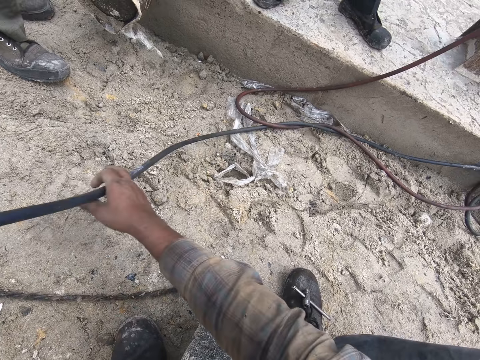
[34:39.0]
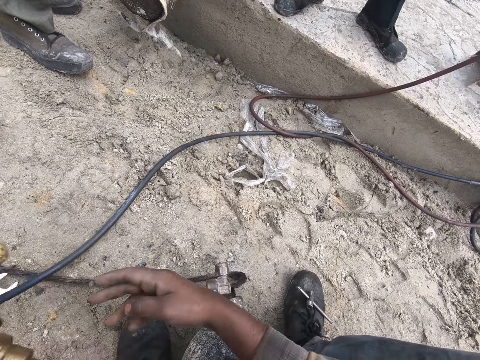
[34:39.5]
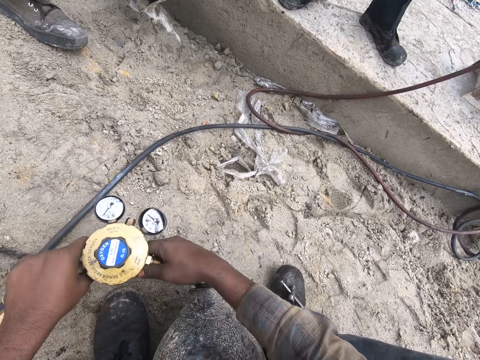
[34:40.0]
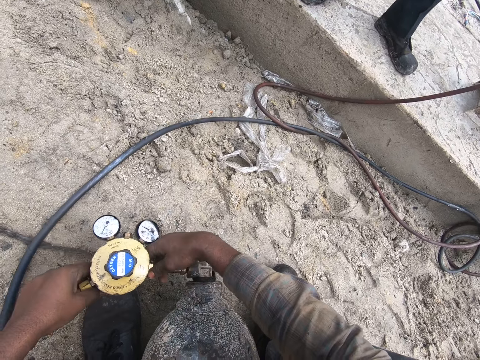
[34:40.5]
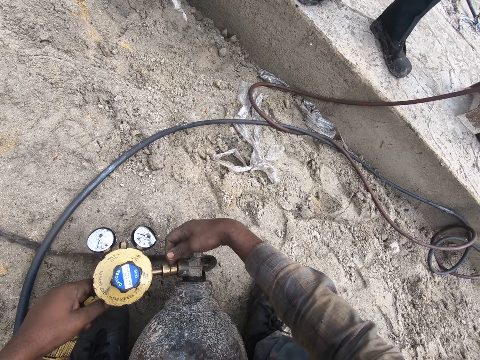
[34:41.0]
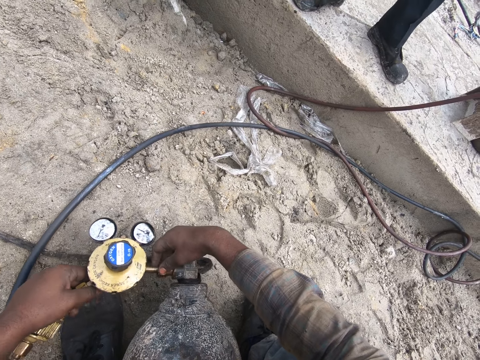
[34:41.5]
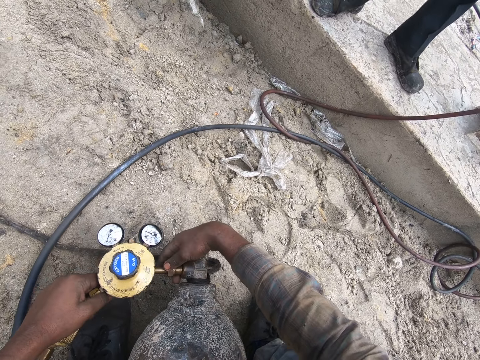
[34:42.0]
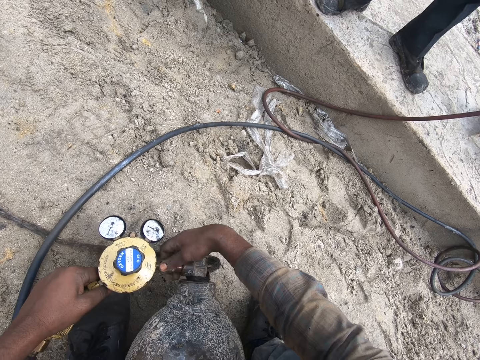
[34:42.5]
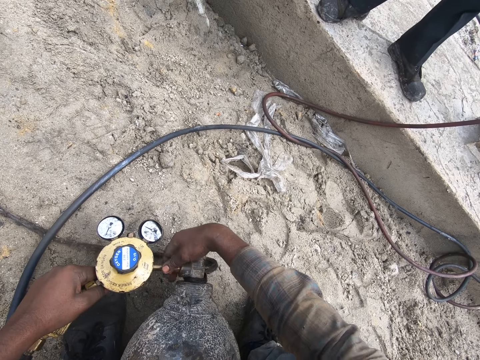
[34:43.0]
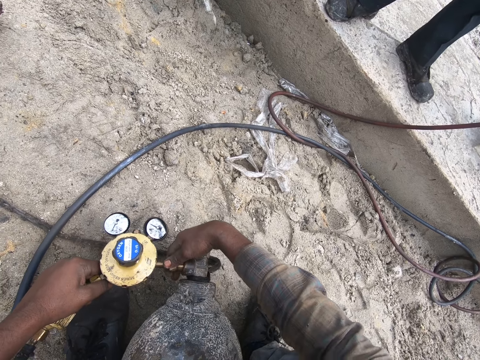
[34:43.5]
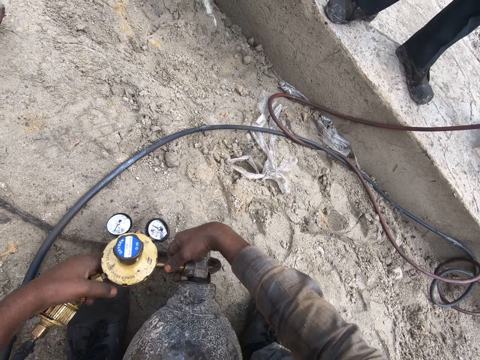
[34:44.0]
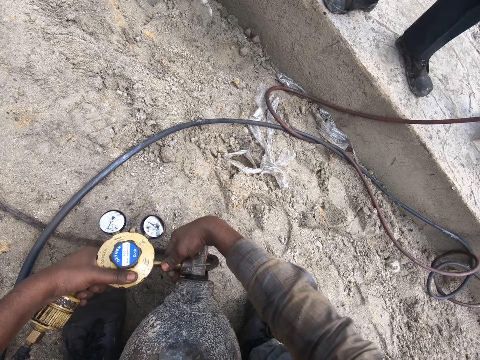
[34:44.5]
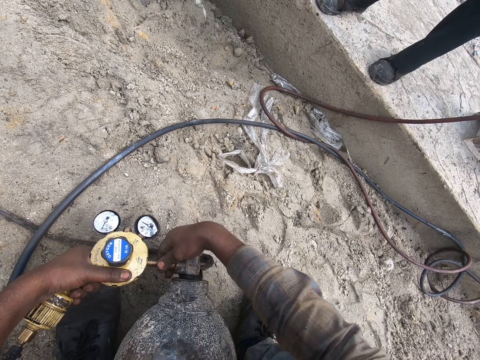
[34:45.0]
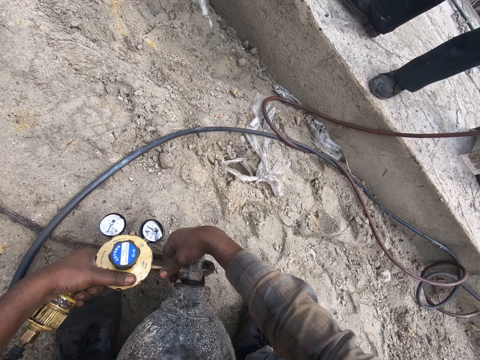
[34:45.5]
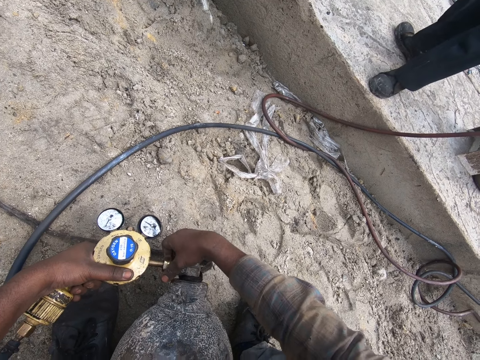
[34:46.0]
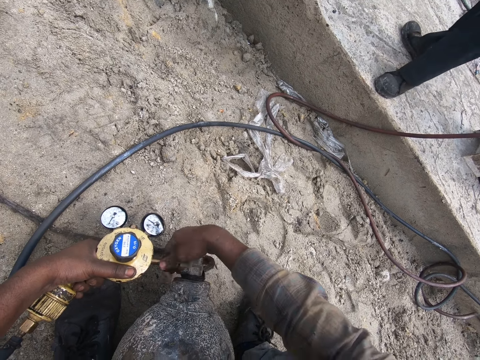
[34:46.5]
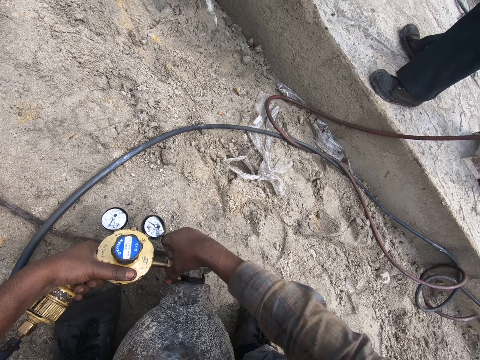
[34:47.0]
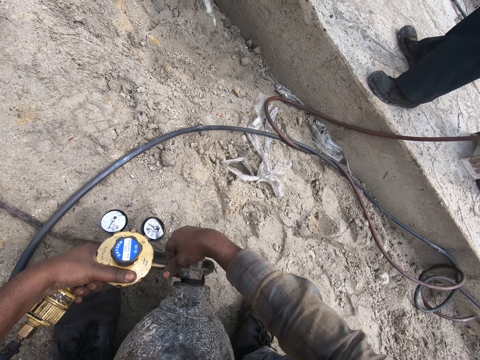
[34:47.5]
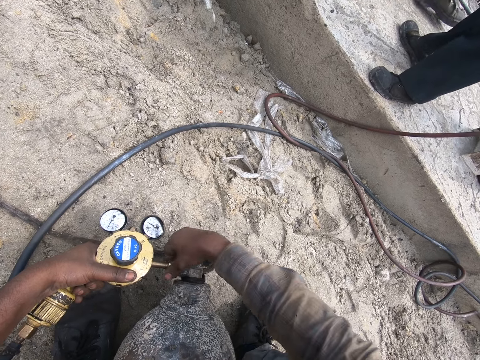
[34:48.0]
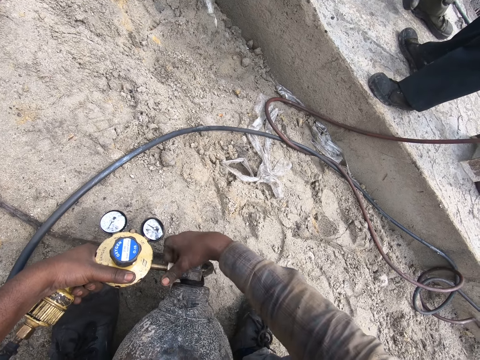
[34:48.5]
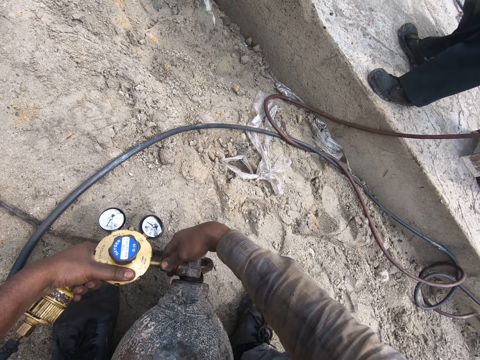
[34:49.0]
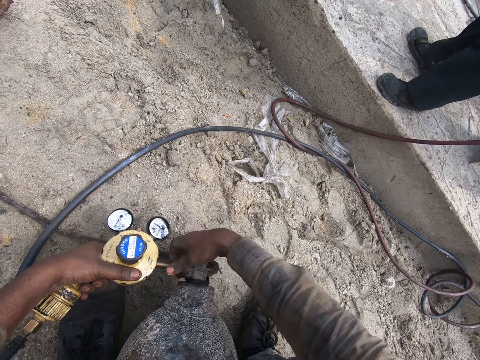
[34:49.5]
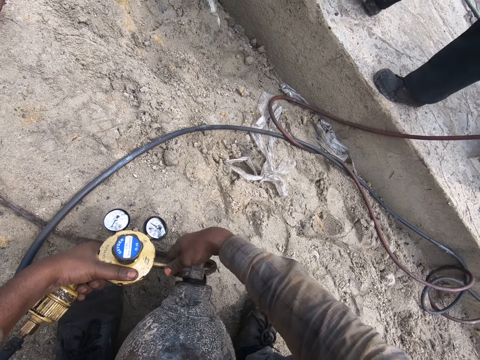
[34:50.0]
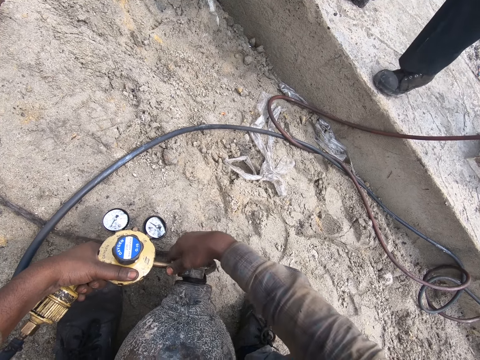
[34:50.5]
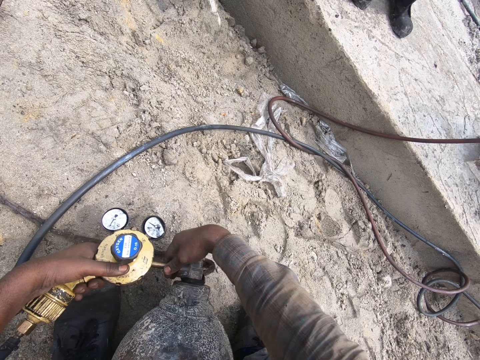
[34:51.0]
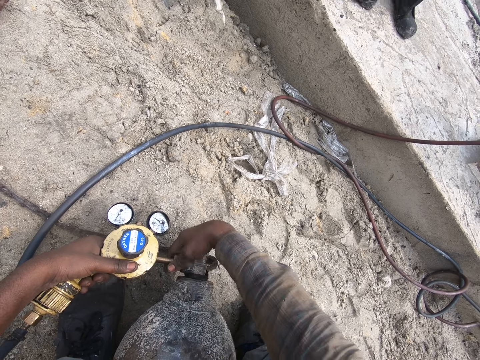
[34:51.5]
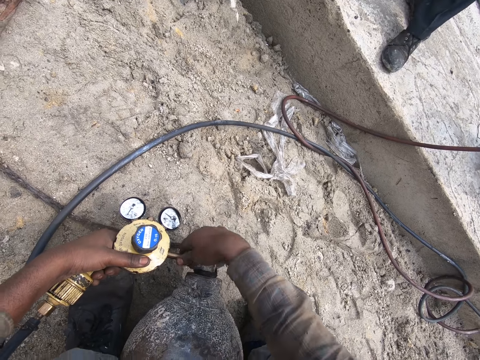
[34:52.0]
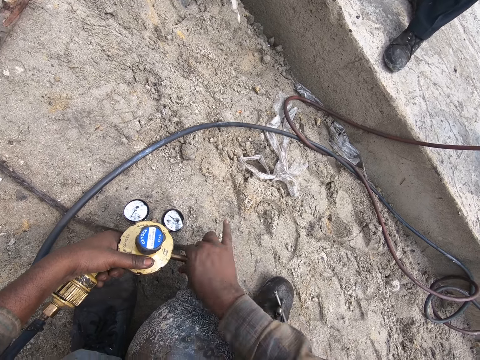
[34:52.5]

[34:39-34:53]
The camera wearer connects a gas pipe to the cylinder.

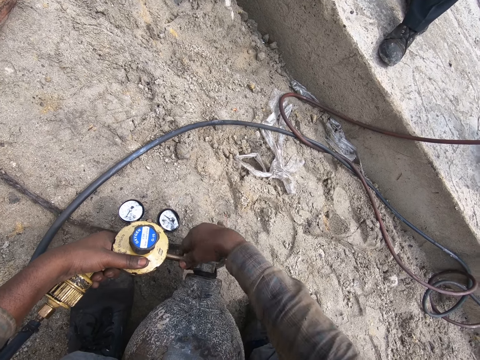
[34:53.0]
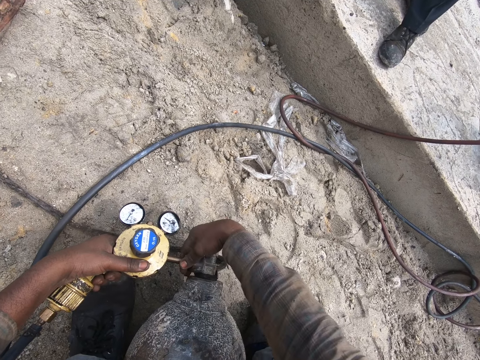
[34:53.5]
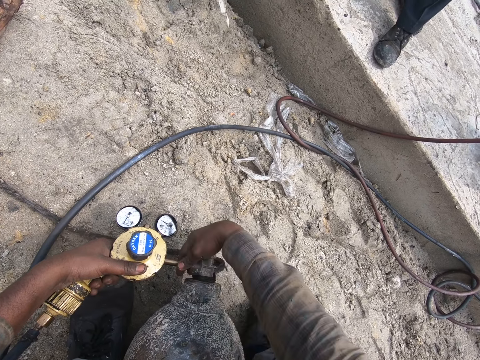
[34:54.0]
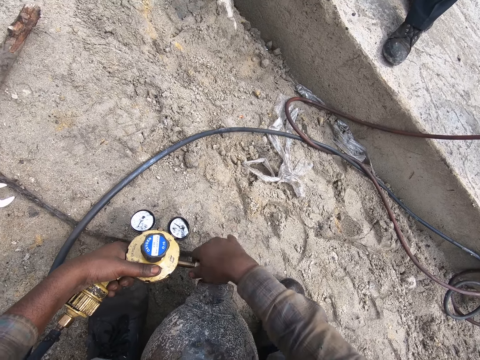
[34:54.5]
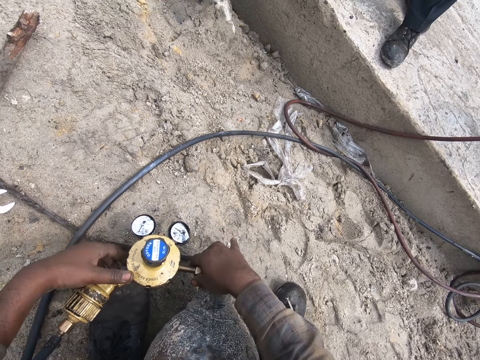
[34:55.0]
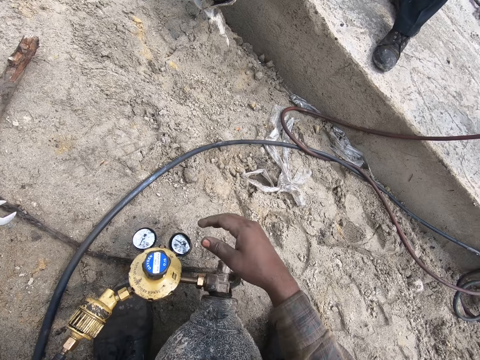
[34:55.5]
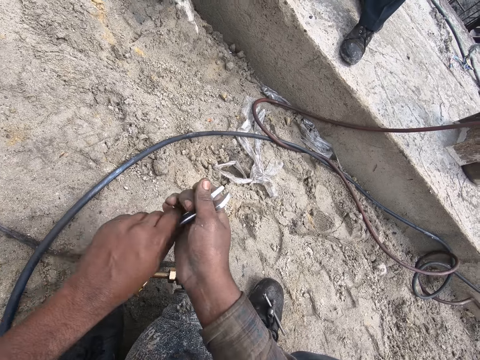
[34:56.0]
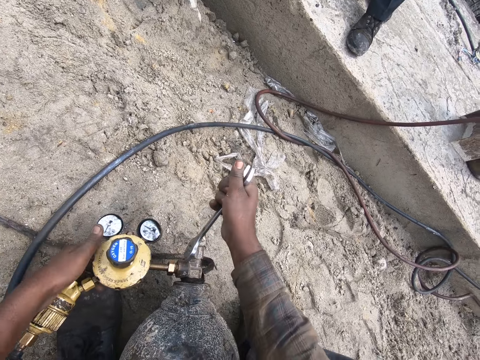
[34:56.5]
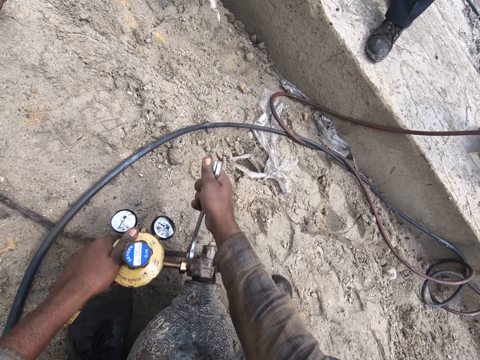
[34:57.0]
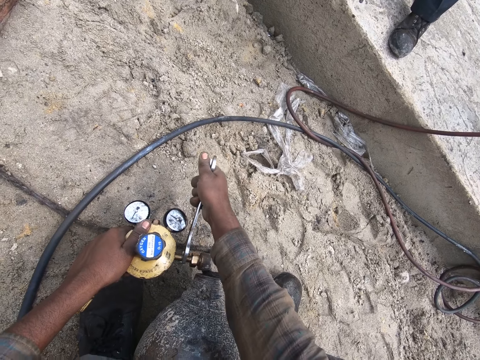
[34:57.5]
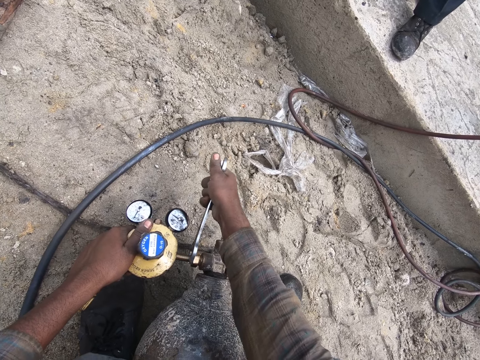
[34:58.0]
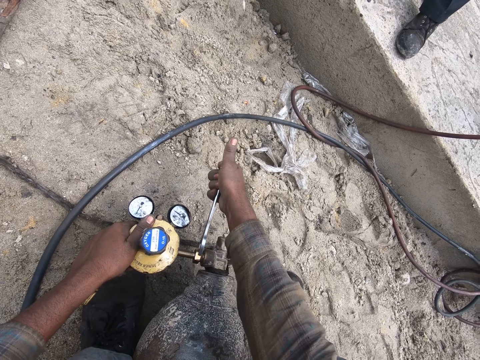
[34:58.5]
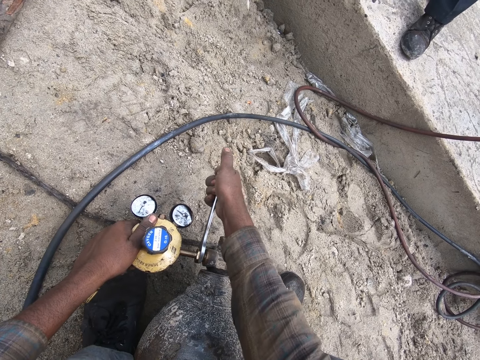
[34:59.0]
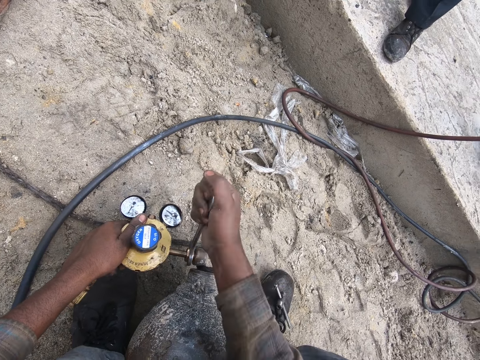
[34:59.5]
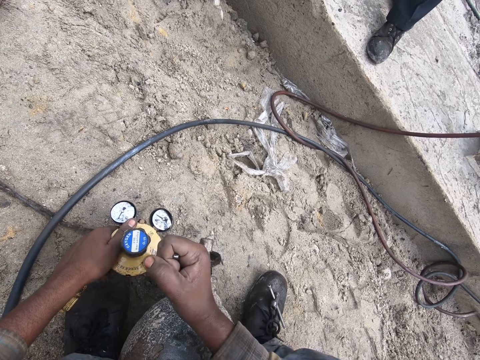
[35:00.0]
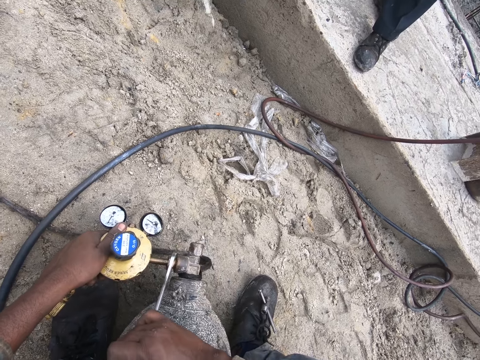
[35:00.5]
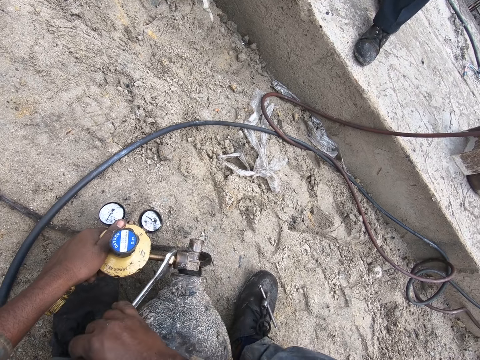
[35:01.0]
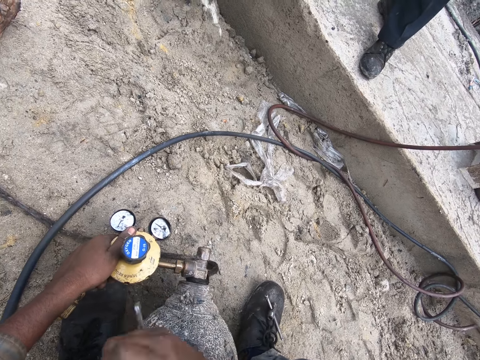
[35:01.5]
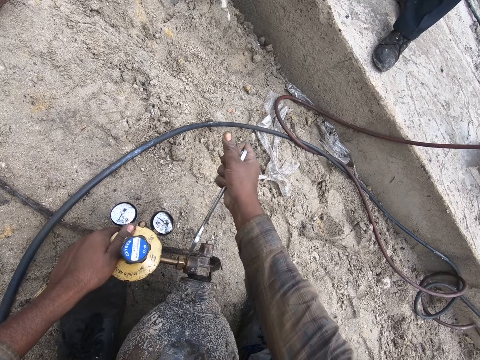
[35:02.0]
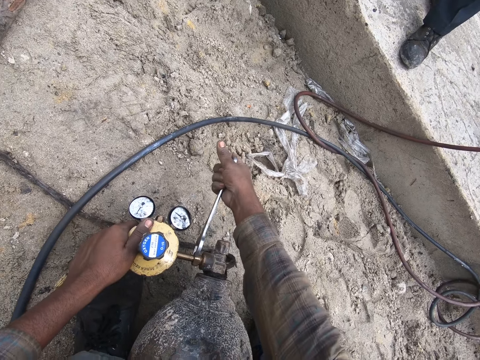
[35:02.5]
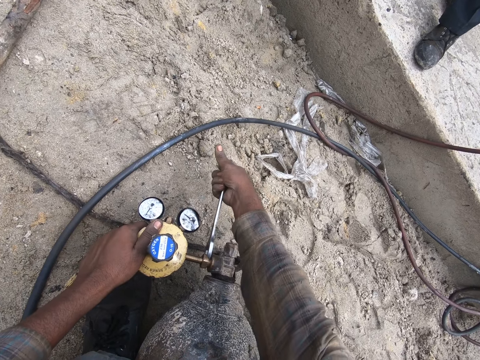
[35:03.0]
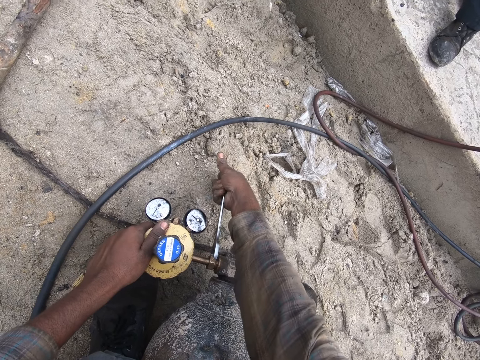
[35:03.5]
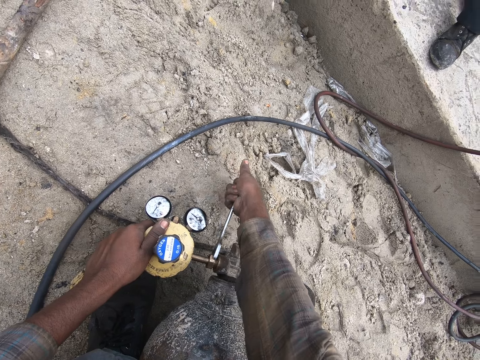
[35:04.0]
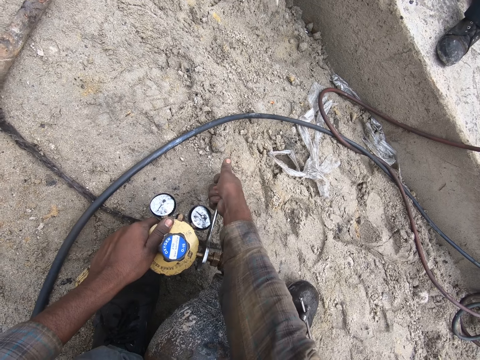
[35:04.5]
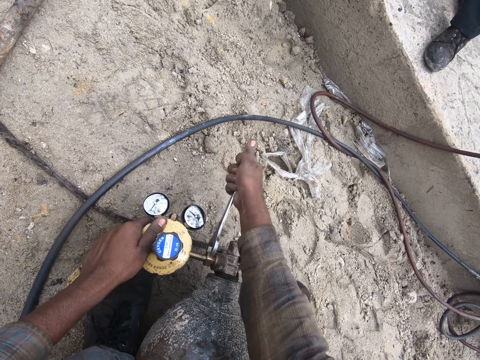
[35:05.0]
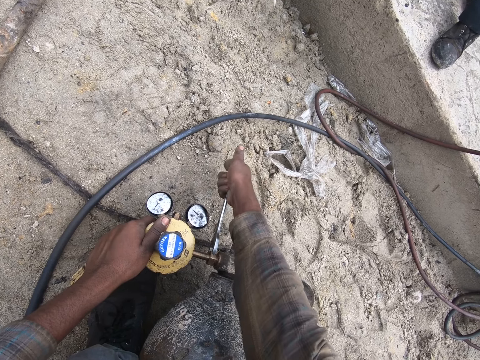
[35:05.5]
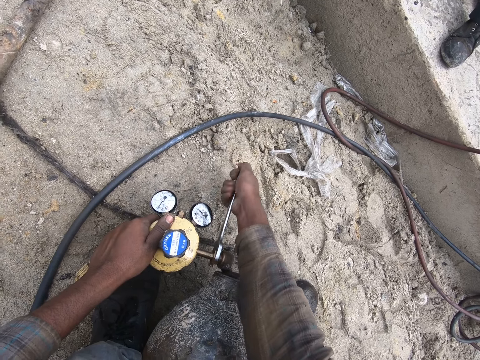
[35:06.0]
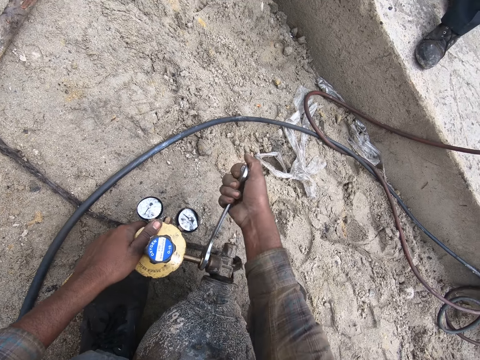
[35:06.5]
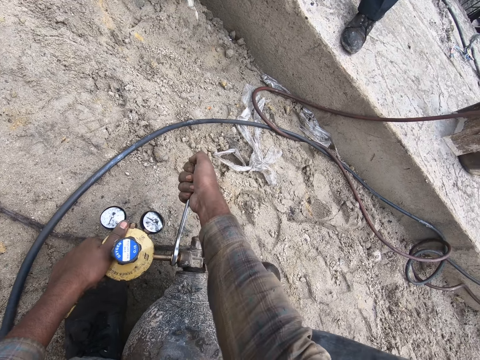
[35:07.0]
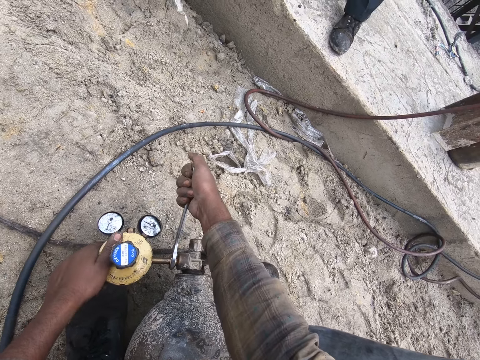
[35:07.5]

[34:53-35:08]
The camera wearer picks up a spanner. They adjust the gas cylinder with the spanner. They tighten the bolts with the spanner.
